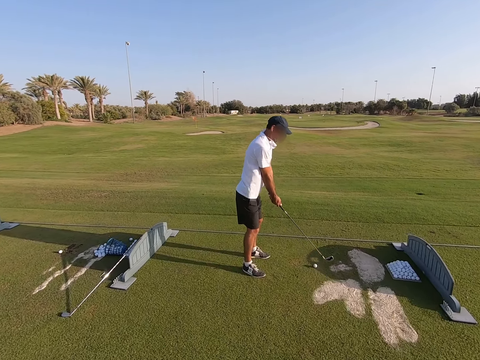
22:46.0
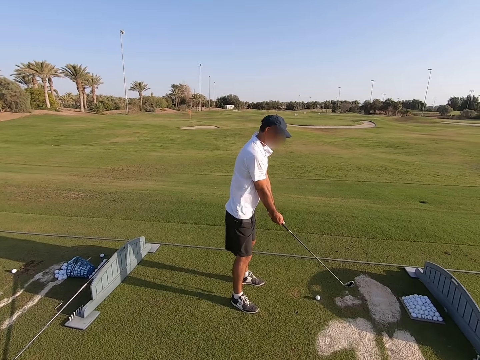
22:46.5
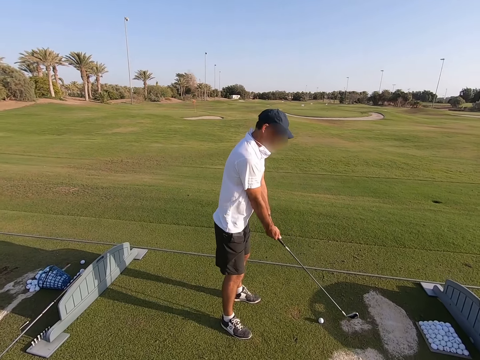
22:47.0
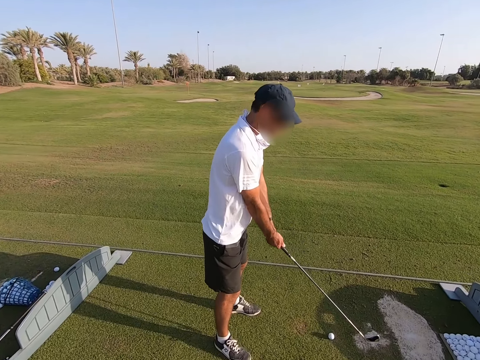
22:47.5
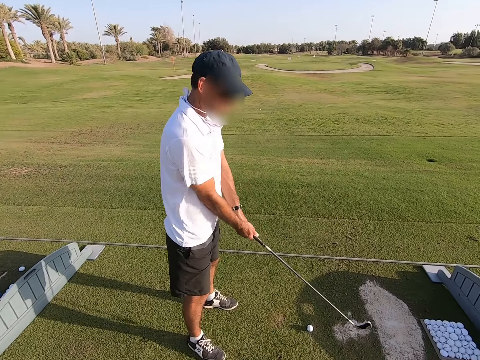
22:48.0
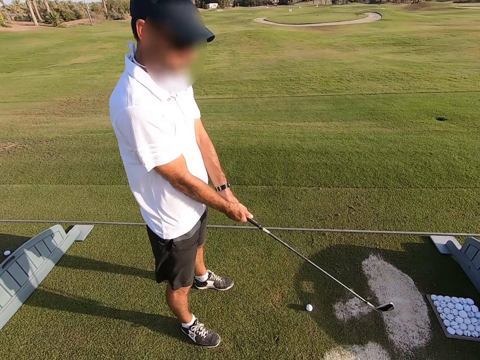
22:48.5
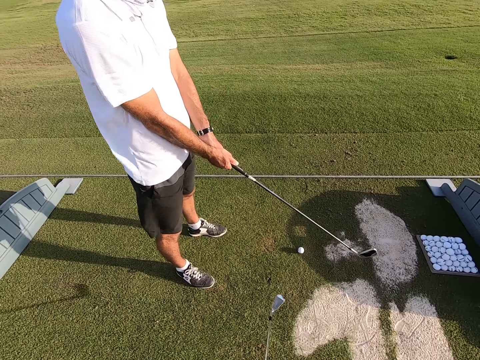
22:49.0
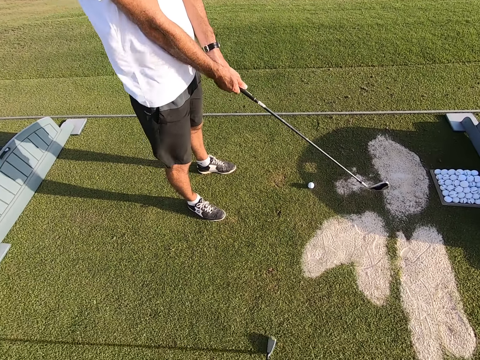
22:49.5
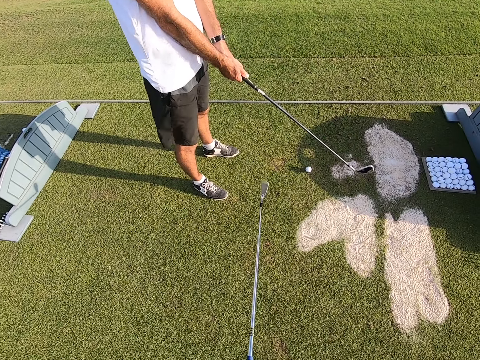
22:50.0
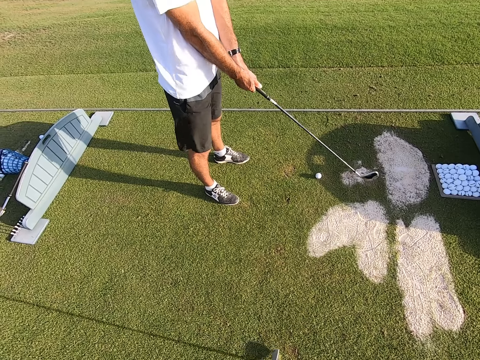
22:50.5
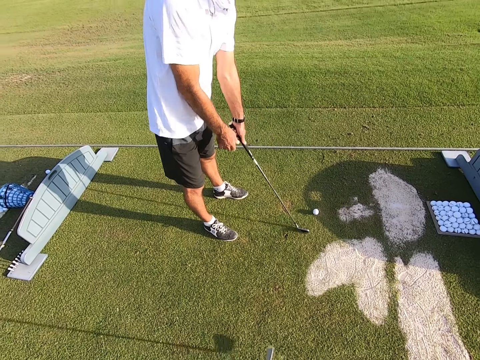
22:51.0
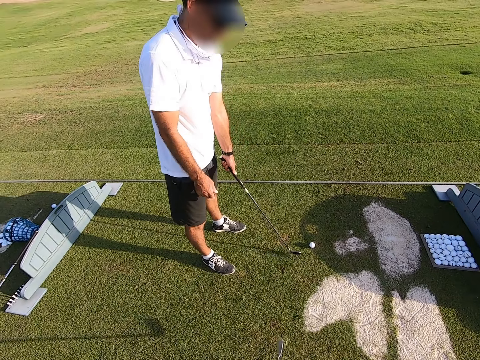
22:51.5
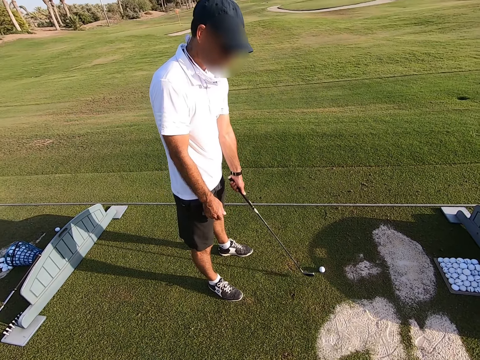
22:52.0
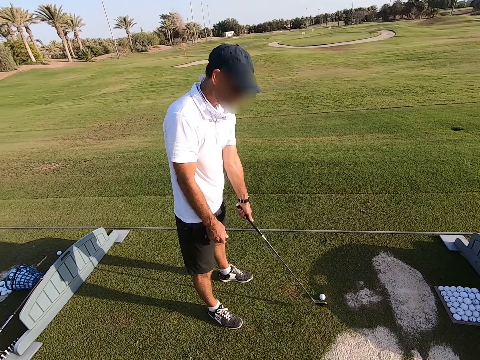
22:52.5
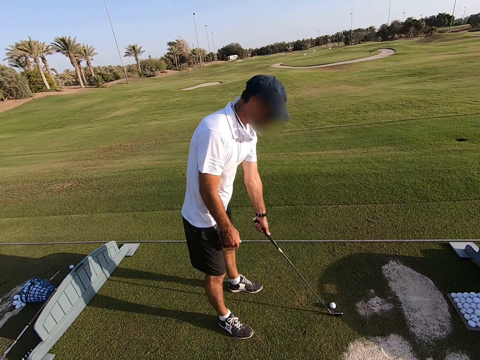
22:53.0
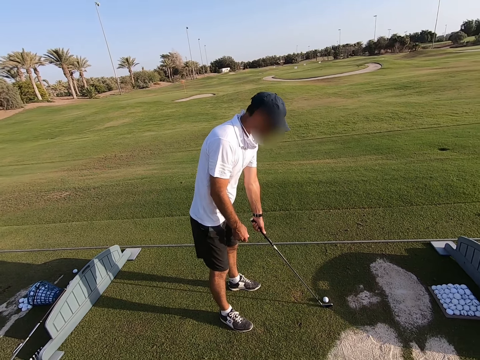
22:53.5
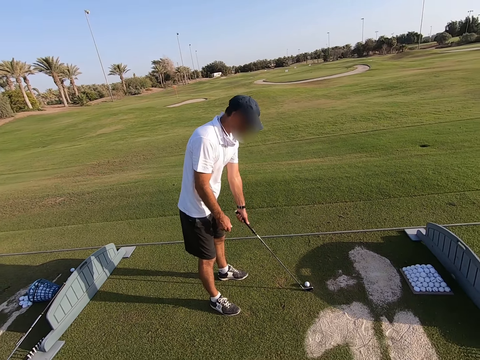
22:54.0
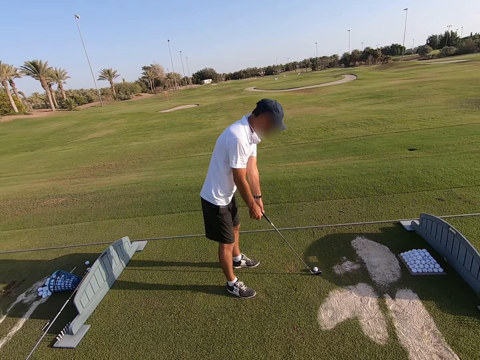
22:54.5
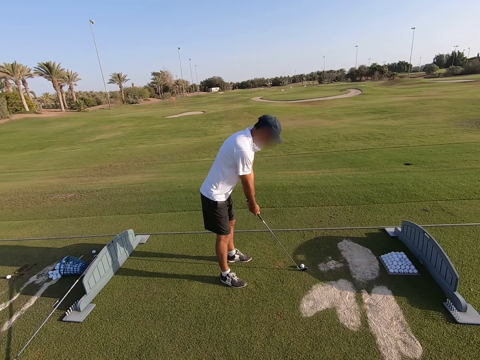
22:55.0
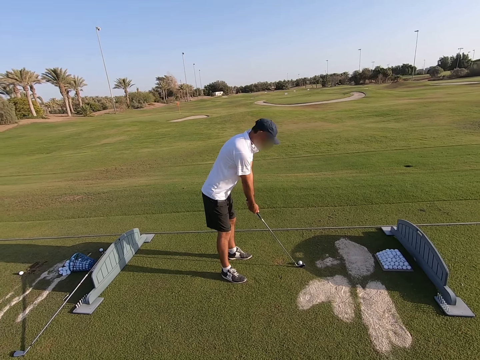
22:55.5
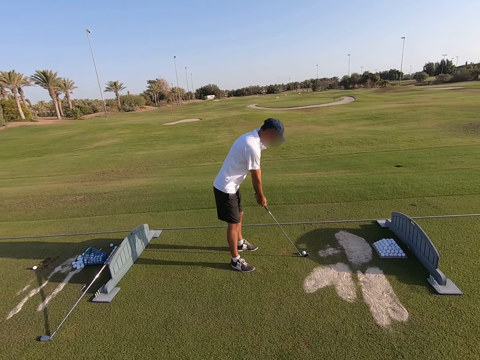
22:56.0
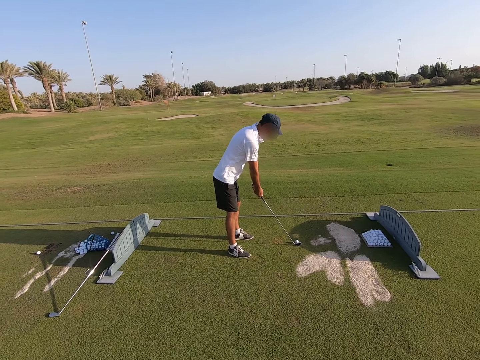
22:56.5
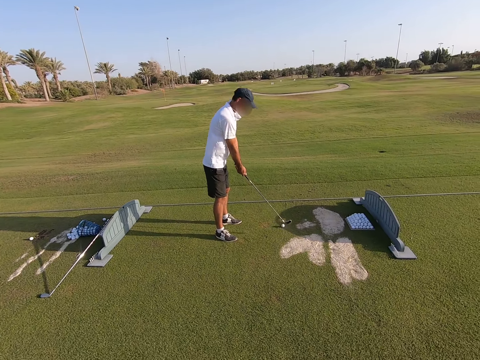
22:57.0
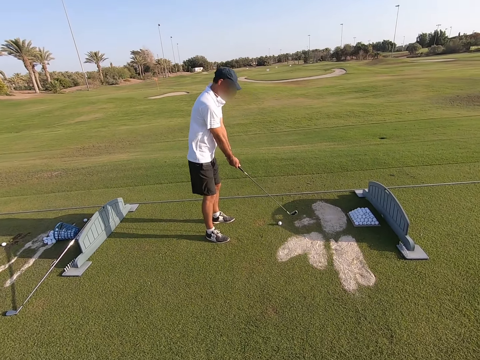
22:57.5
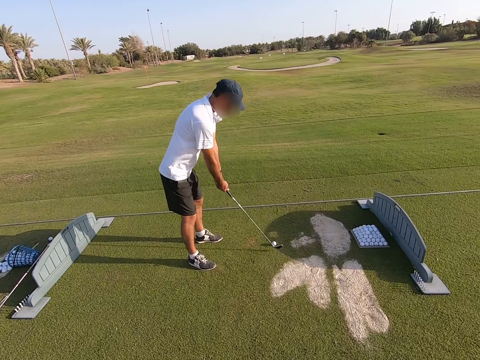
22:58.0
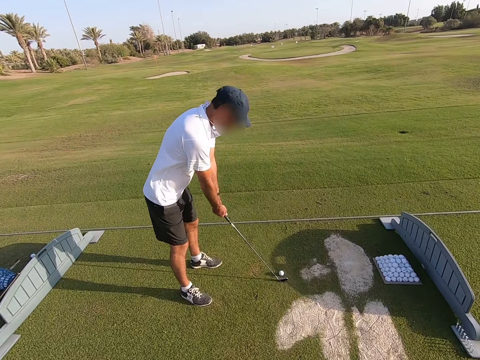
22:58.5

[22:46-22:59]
The camera wearer shows the man how it's done. They walk around.

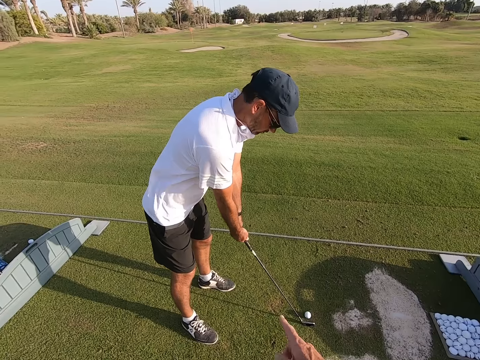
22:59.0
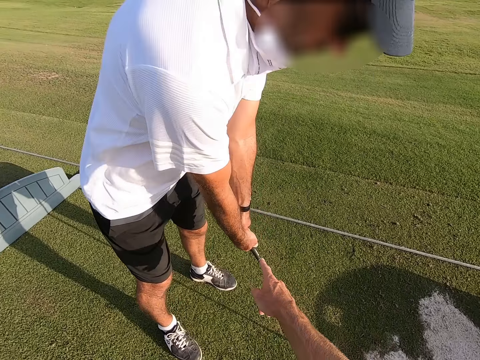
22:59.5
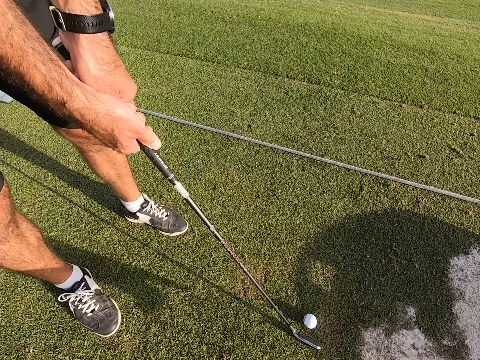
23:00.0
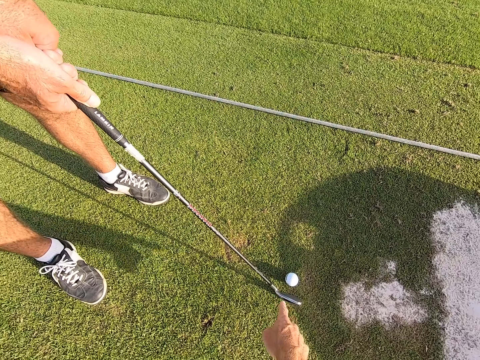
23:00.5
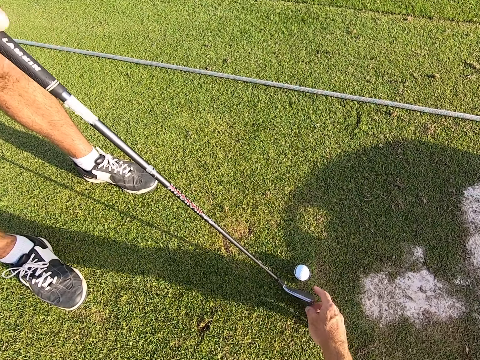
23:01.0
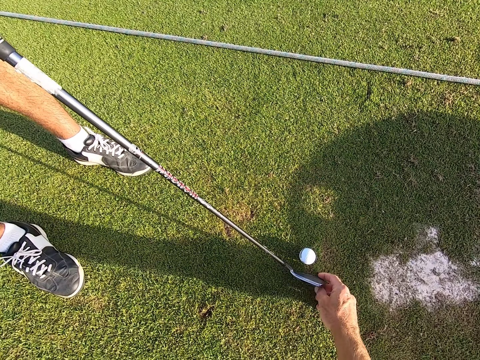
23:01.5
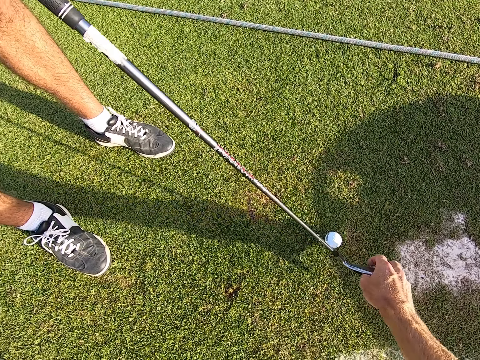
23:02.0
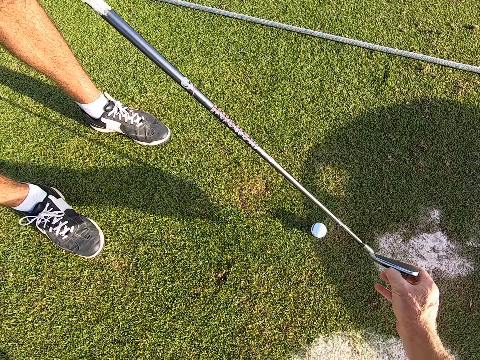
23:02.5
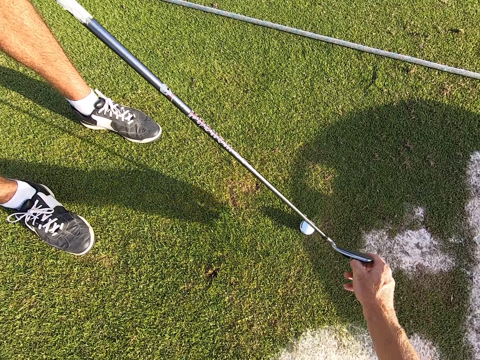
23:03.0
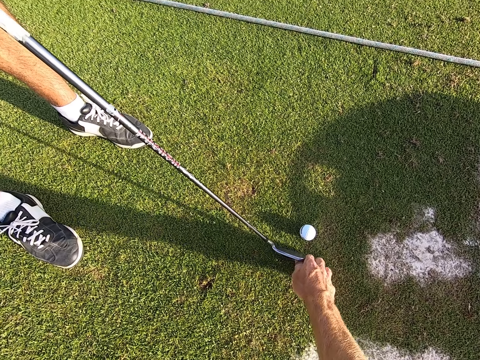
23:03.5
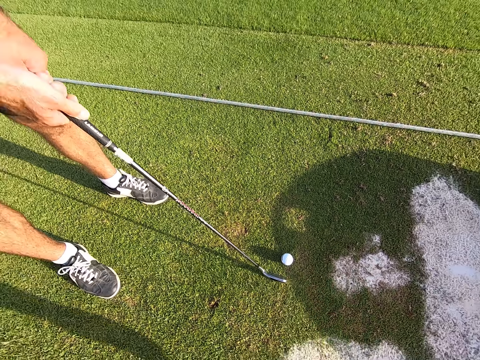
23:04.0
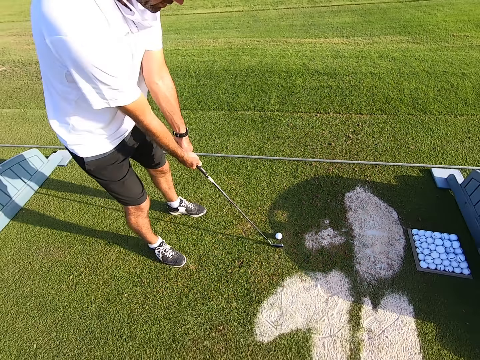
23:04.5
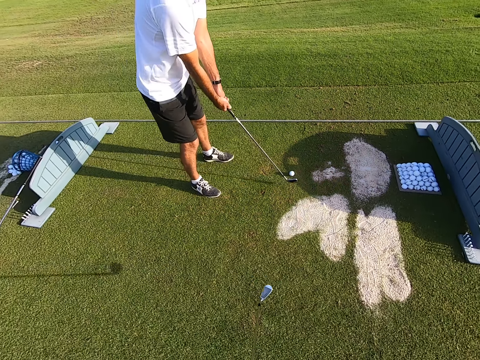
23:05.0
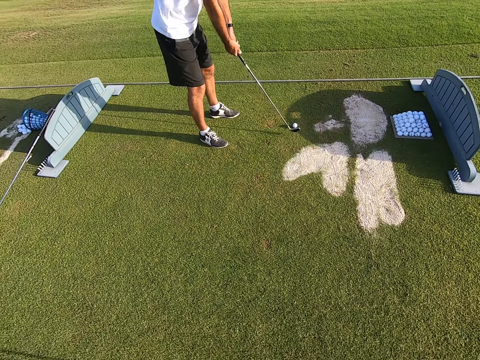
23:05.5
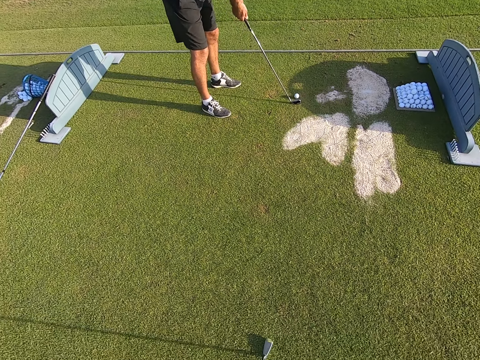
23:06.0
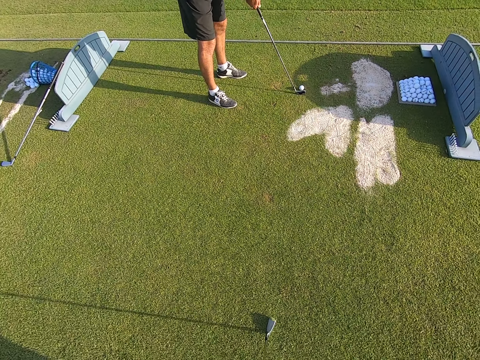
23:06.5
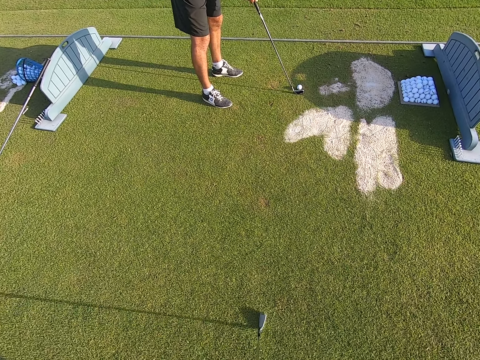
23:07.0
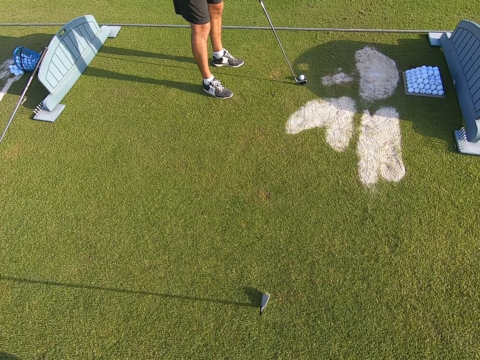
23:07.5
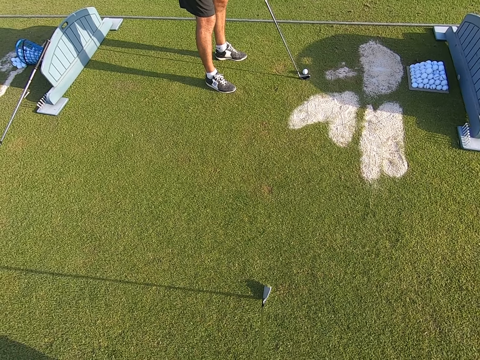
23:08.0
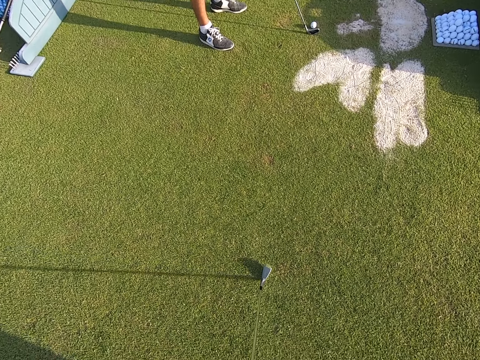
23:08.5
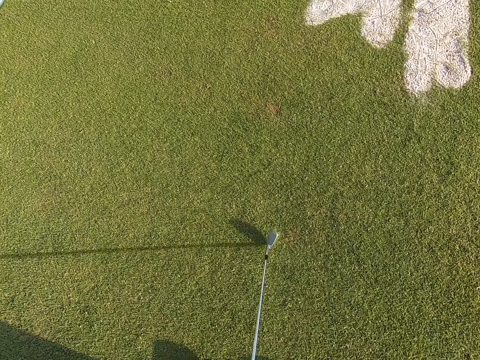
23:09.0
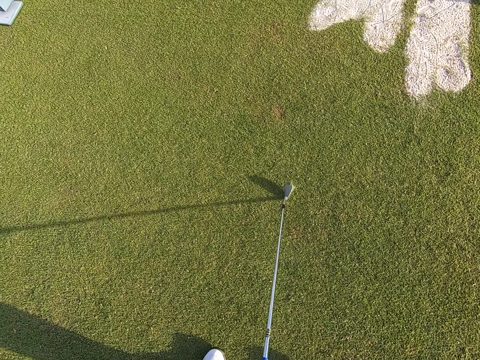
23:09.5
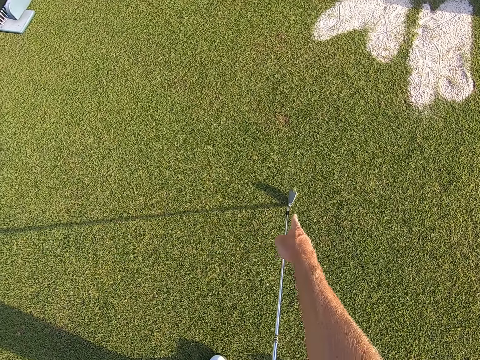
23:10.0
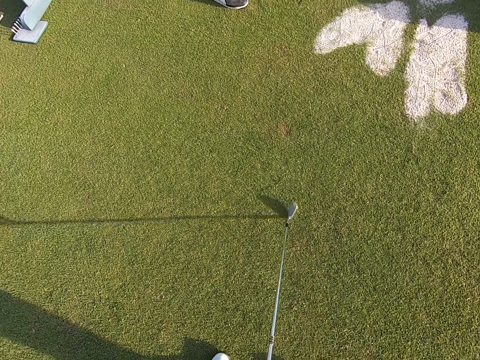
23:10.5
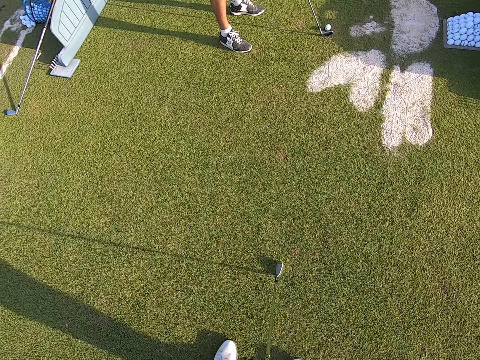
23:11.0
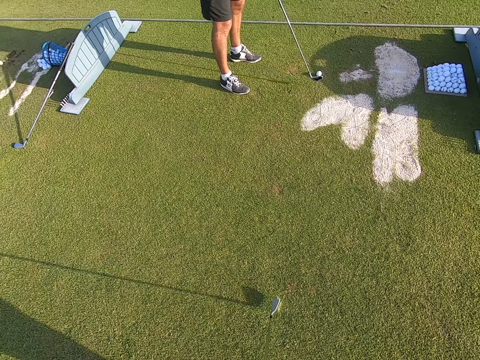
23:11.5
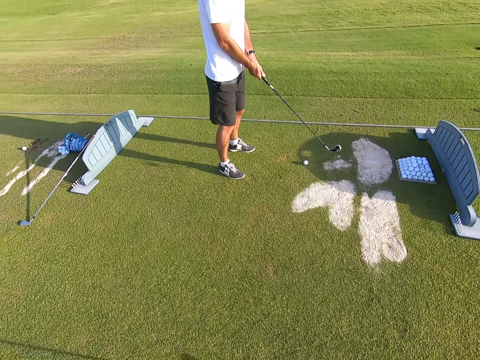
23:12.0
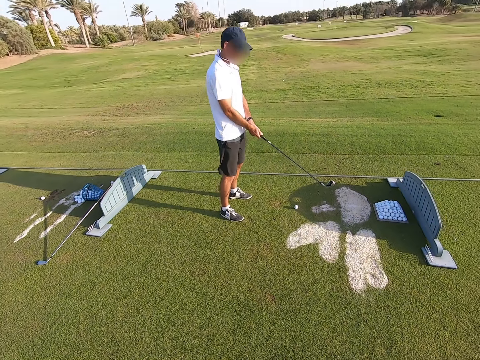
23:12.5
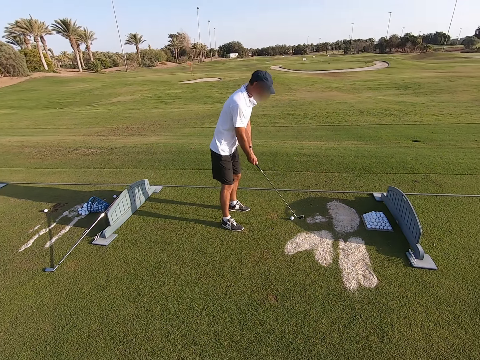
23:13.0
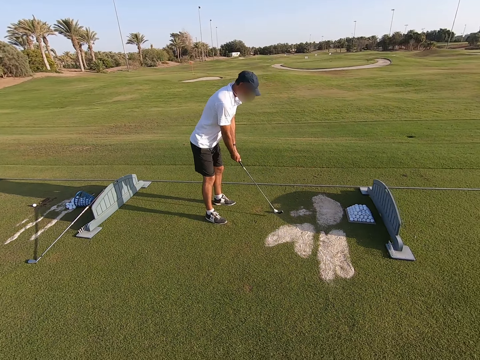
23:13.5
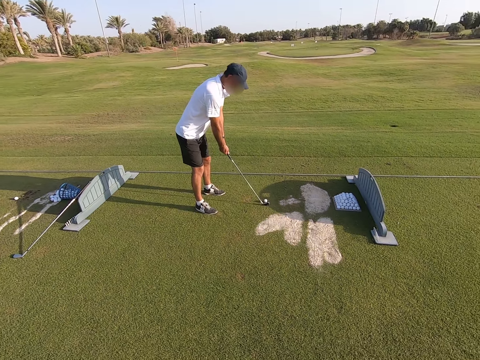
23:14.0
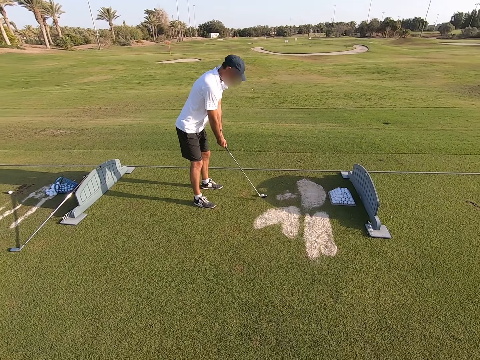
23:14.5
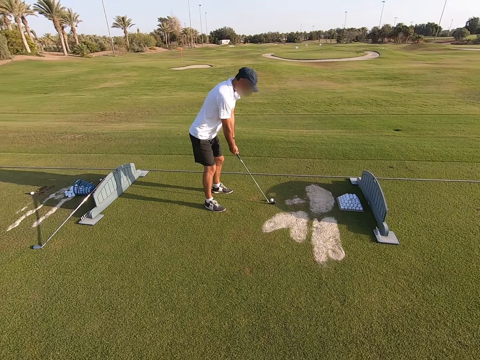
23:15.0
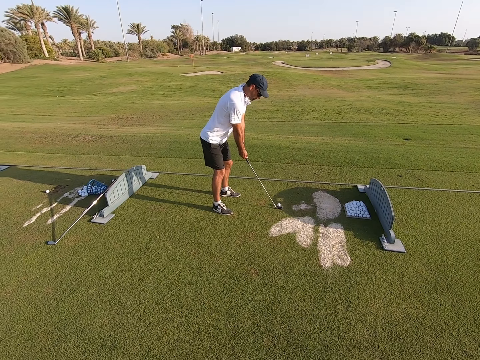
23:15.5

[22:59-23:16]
The camera wearer grabs the golf stick. They hold the golf club. They talk with signs to a person.
